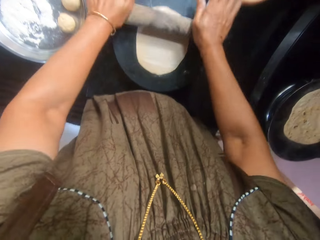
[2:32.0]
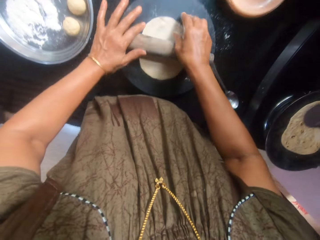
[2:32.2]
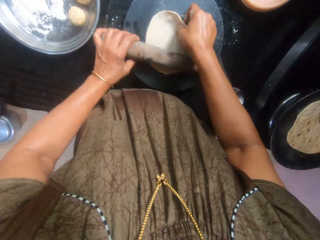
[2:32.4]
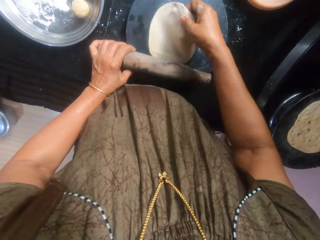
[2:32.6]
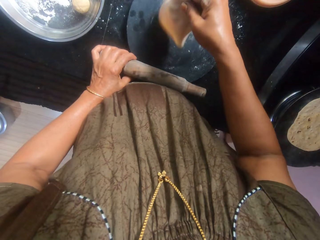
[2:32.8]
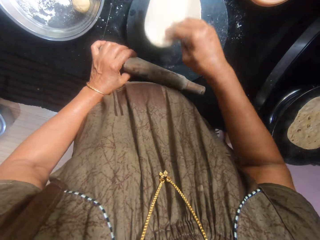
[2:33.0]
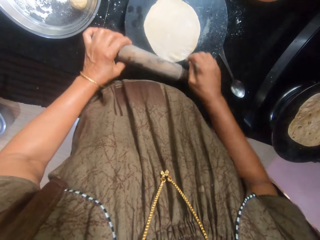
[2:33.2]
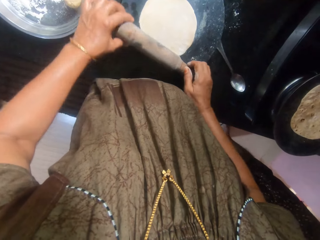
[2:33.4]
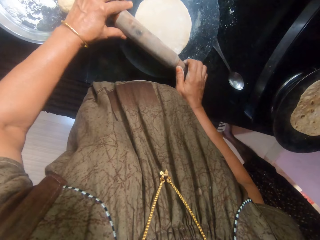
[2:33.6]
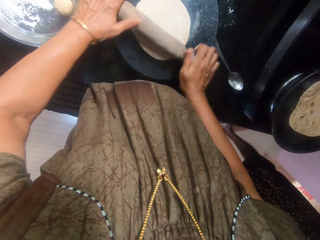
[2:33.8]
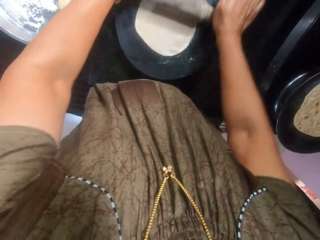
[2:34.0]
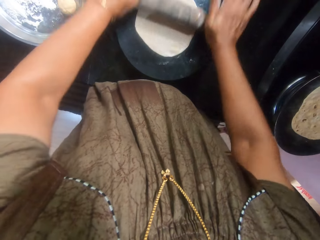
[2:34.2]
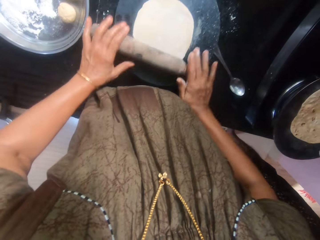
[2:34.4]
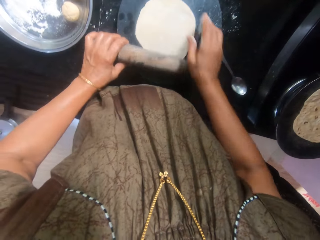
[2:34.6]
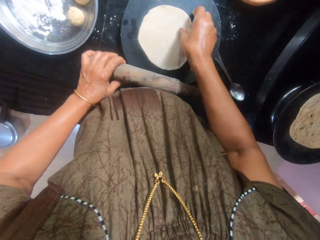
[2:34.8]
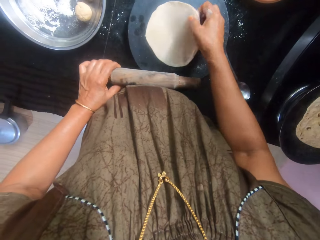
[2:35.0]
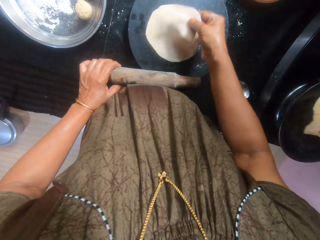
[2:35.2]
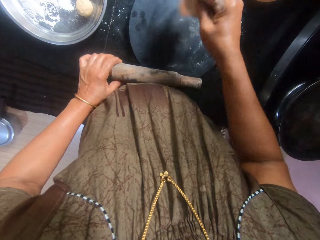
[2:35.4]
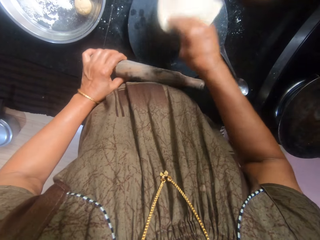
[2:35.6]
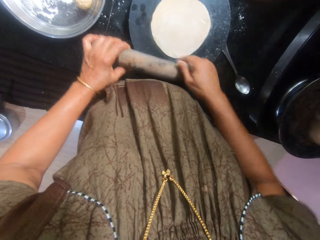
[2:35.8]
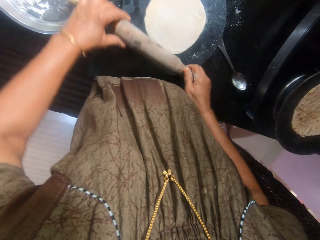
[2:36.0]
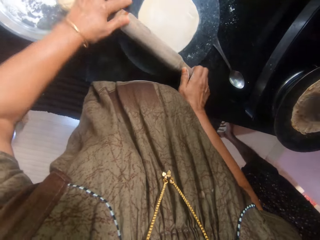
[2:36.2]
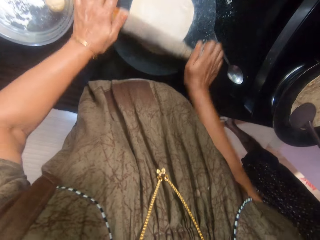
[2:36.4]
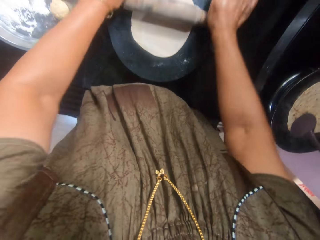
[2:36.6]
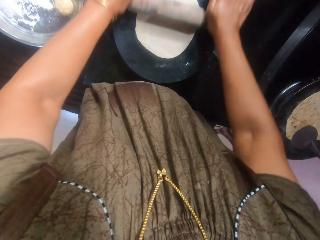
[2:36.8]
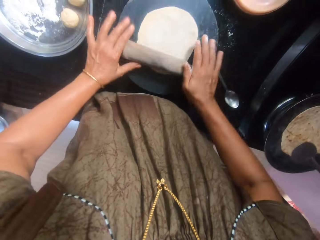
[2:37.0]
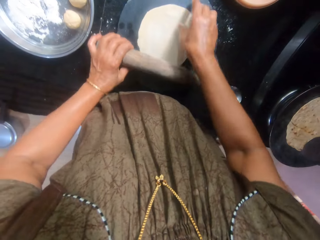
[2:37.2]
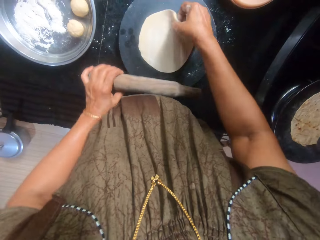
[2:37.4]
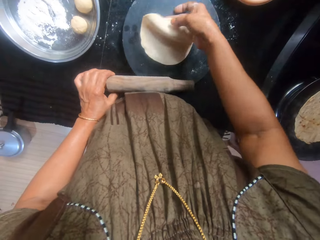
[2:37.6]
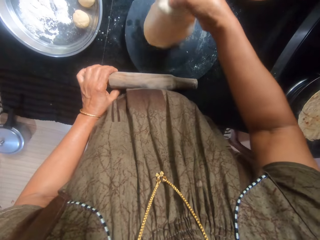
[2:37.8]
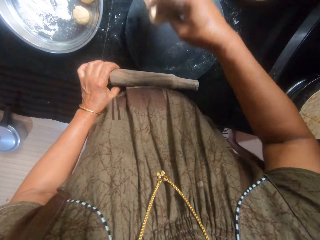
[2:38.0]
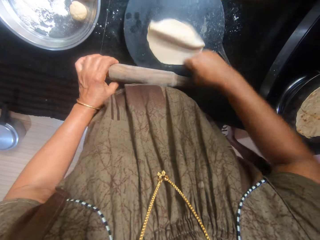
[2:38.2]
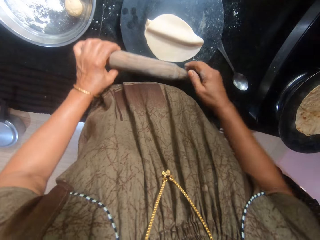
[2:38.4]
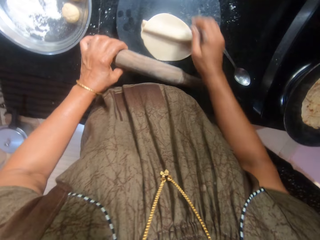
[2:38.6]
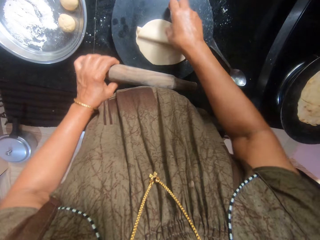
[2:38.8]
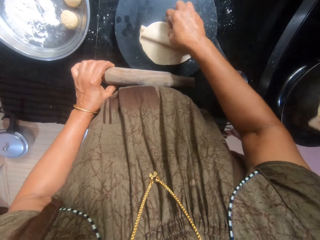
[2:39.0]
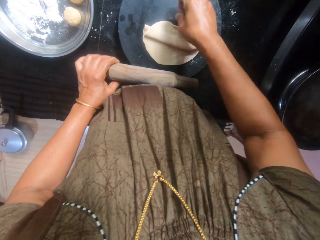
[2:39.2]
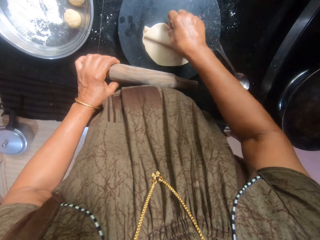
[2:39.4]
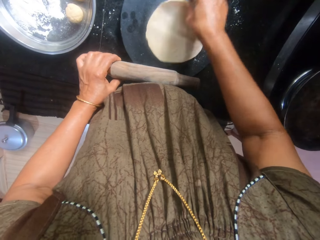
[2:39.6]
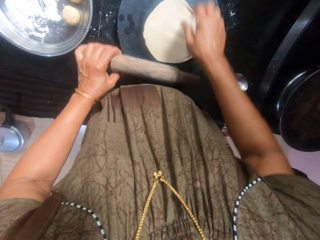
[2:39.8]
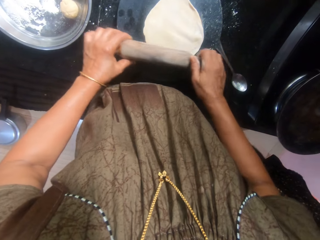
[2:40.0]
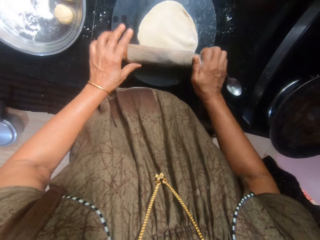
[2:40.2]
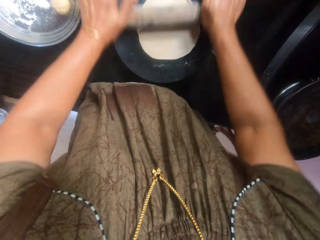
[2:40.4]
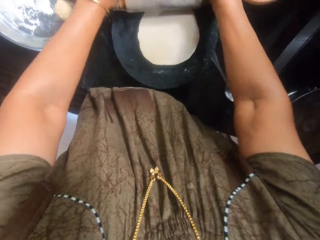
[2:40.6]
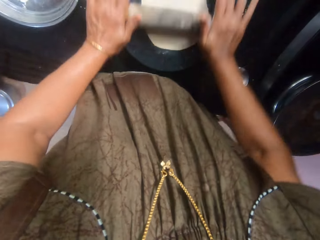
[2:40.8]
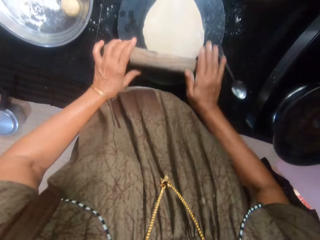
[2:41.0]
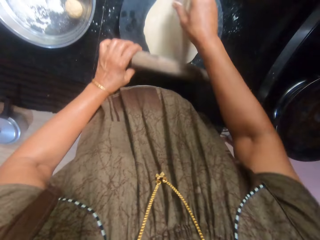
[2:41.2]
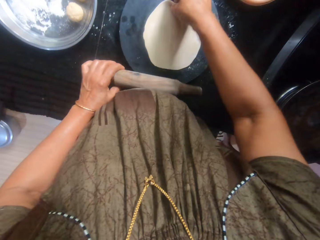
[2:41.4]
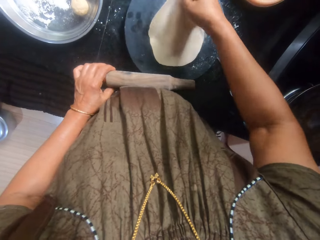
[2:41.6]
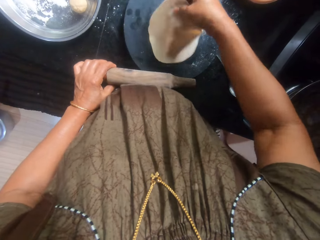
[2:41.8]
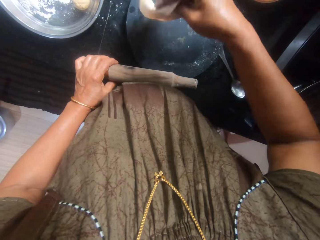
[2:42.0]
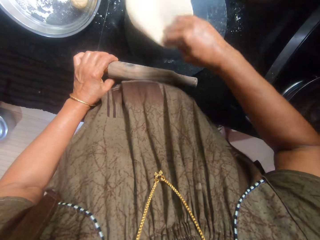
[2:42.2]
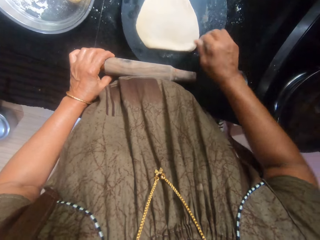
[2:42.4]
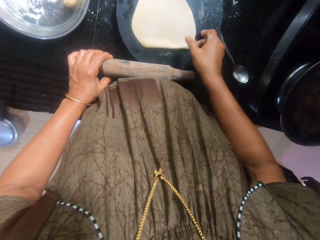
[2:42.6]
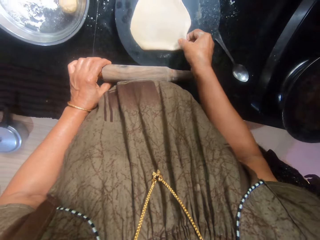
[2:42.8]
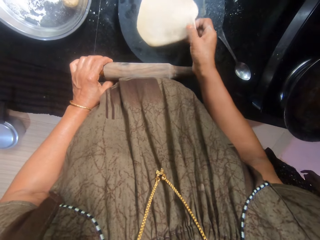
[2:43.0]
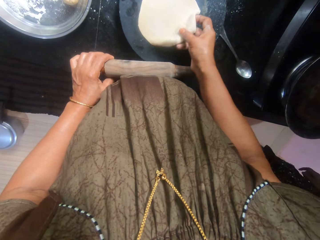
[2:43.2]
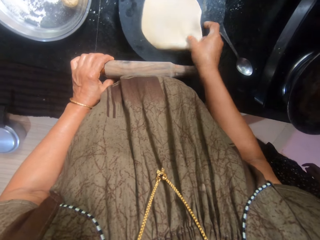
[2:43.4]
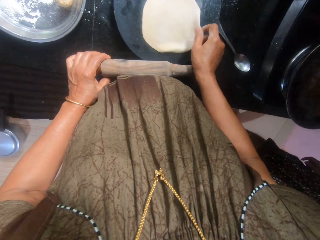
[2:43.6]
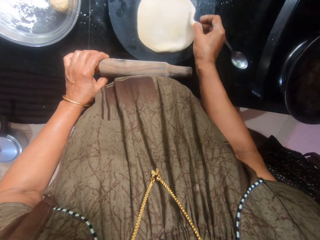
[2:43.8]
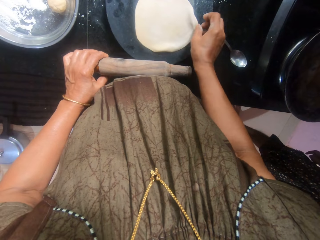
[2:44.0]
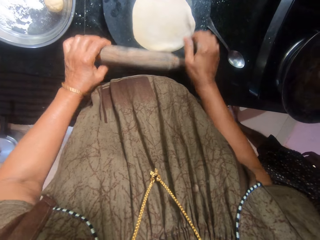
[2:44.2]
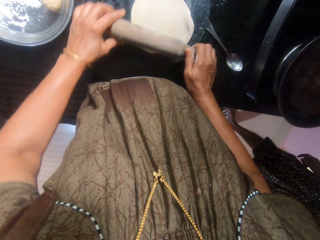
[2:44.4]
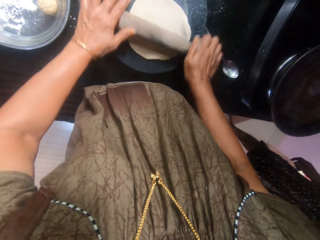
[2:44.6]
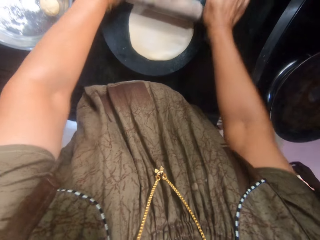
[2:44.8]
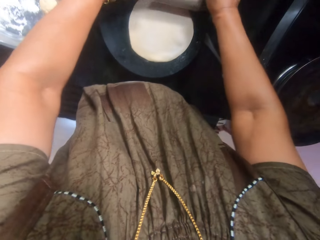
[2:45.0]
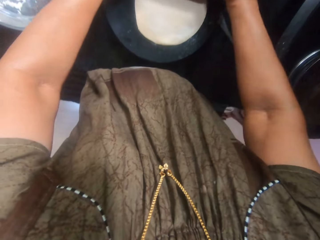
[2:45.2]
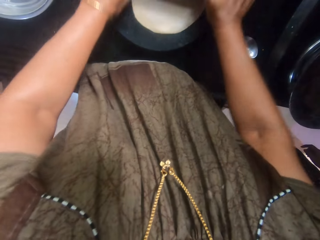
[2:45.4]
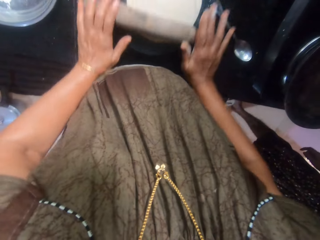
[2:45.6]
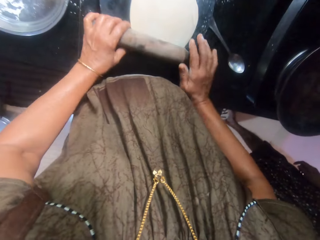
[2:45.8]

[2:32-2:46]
The camera wearer turns the dough upside down. They flatten the dough with the rolling pin. They turn the dough upside down. They flatten the dough with the rolling pin. They turn the dough upside down. A woman picks the cooked dough from the pan on the cooker. The camera wearer spreads the dough on the pastry board. They flatten the dough with the rolling pin. They turn the dough upside down. They spread the dough on the pastry board. They flatten the dough with the rolling pin.

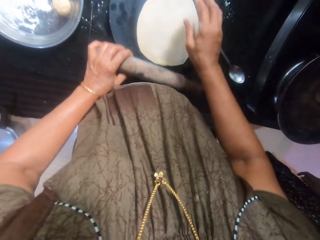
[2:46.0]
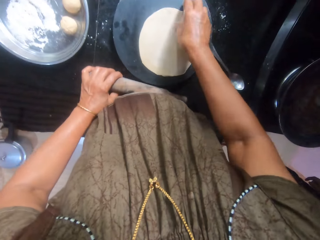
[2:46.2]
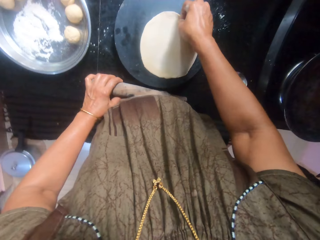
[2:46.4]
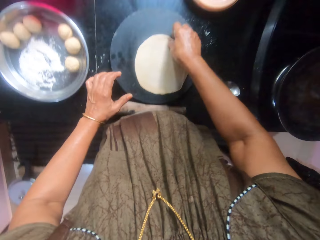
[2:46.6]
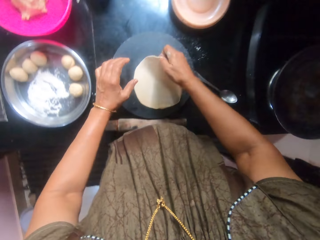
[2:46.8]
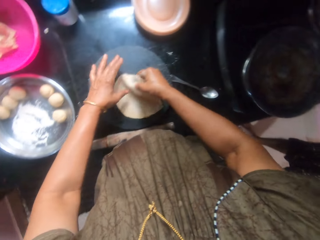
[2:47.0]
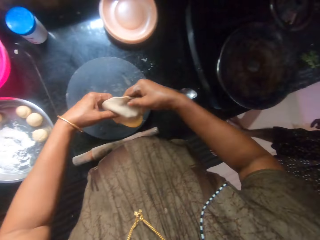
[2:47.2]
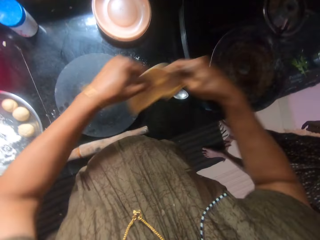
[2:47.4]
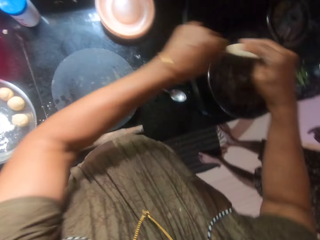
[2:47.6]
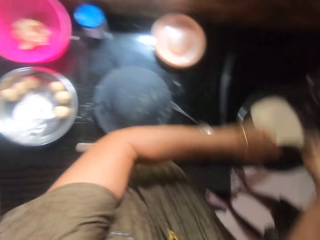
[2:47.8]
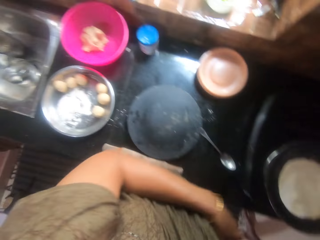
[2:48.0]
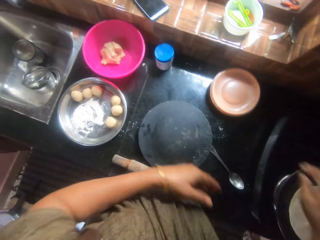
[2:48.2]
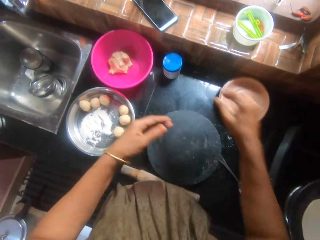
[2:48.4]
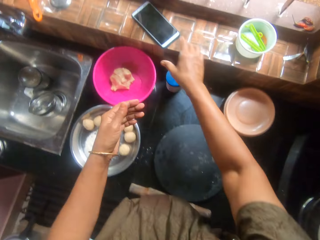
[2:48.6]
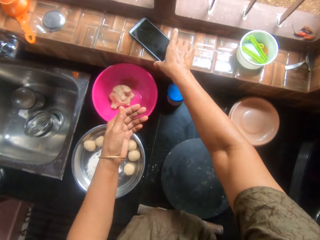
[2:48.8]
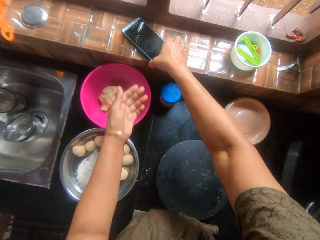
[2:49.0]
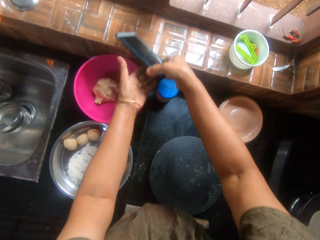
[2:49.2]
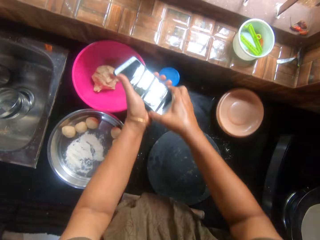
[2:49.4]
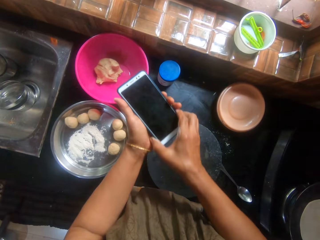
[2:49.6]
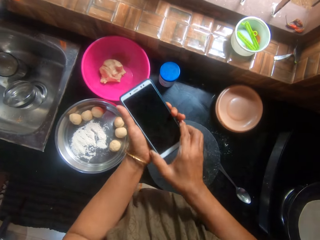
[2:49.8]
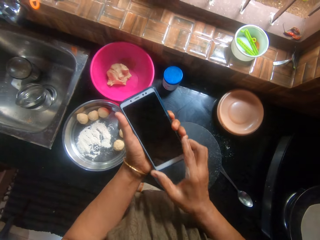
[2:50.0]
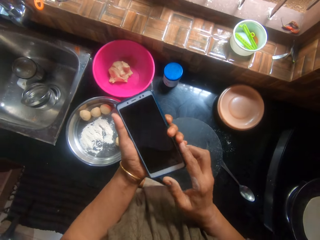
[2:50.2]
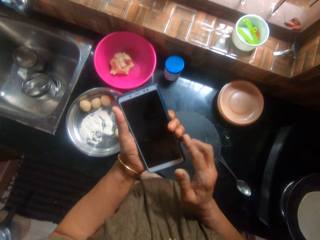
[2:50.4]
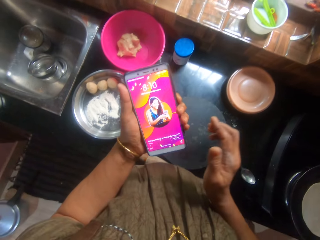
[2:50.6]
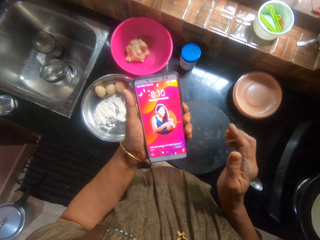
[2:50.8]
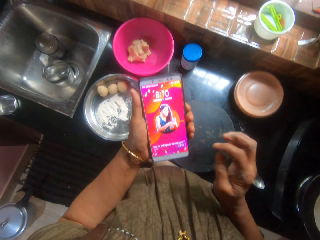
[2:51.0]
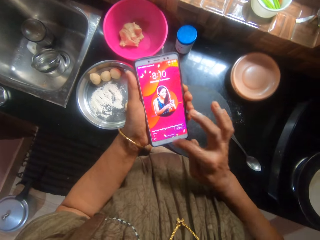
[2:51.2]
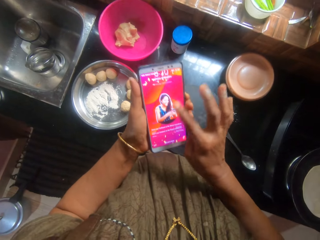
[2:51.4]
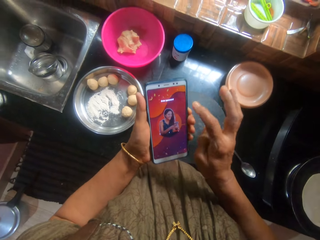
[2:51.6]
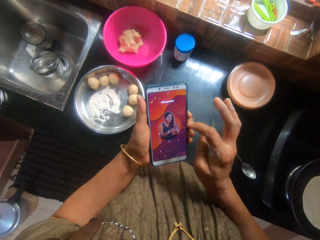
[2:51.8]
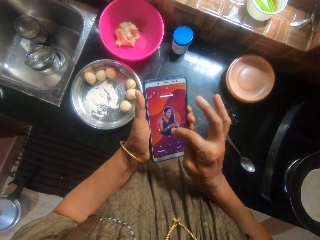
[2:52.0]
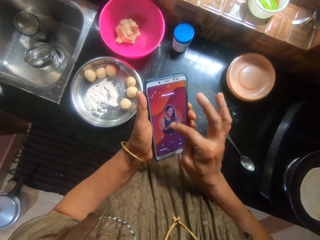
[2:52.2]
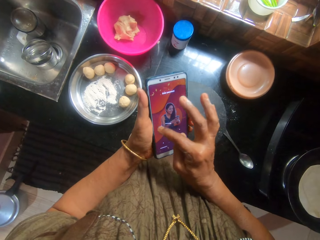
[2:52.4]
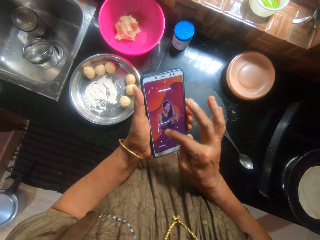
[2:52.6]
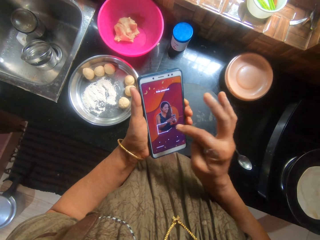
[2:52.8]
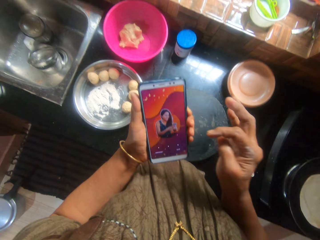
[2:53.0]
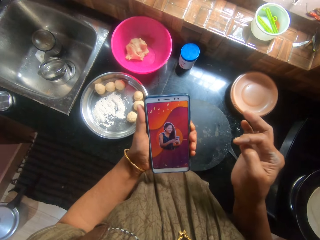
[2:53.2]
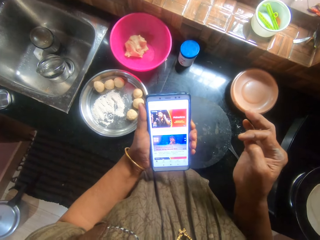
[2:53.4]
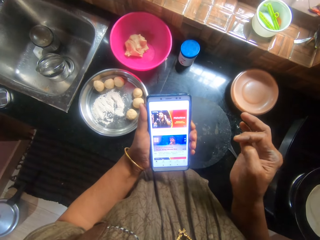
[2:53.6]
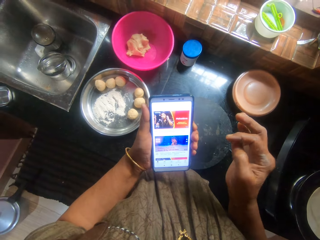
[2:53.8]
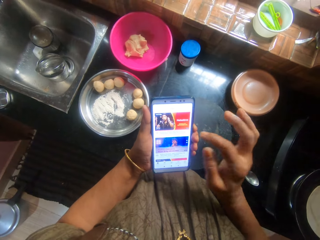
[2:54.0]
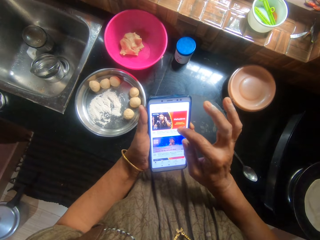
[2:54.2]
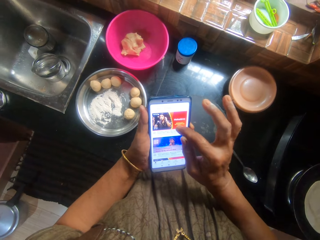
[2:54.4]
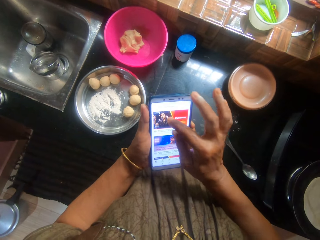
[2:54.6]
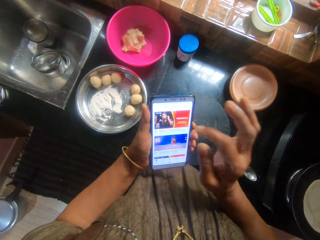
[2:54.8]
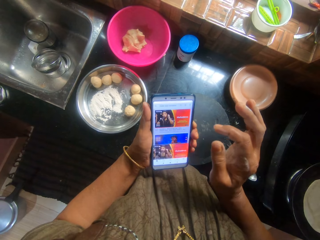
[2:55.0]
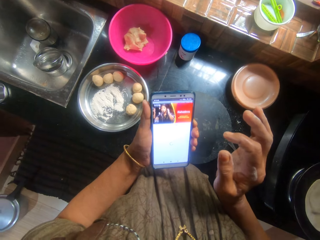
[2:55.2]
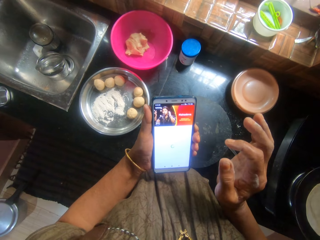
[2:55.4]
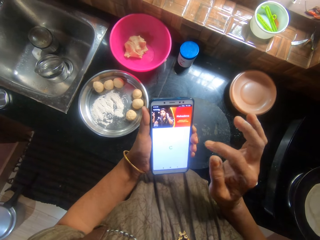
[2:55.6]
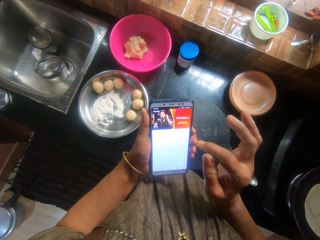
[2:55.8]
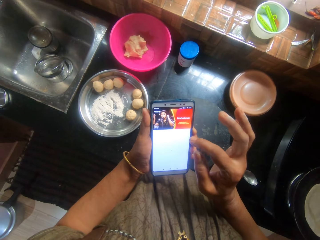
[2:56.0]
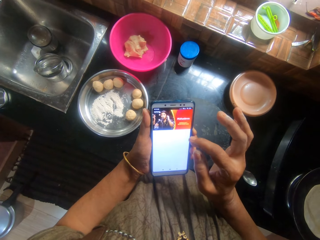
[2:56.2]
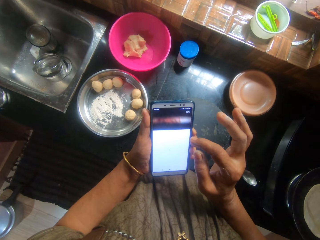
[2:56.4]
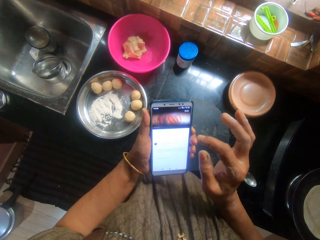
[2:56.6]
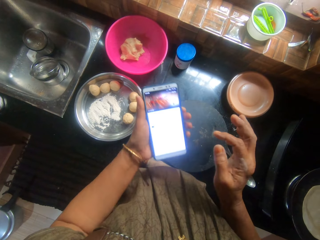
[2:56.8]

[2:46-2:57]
The camera wearer drops the rolling pin on the countertop. They pick the dough from the pastry board. They place the flat dough inside the pan. They pick a phone from the edge of the window. They operate the phone.
